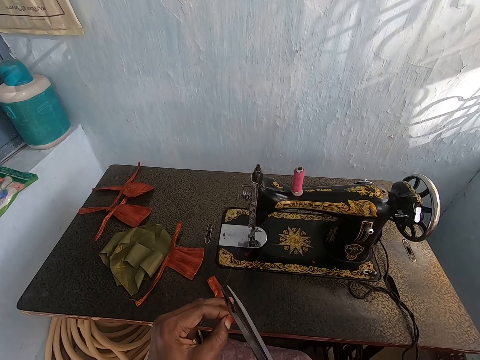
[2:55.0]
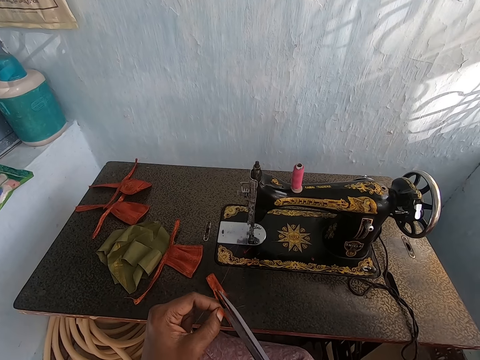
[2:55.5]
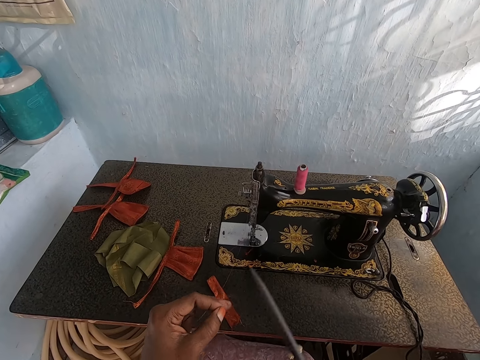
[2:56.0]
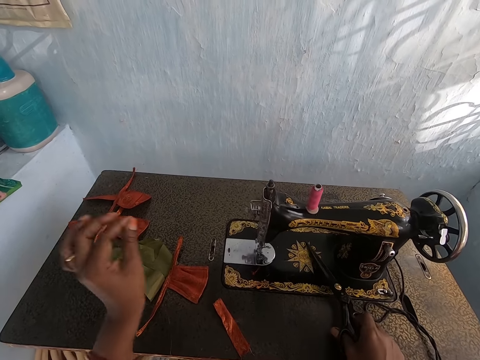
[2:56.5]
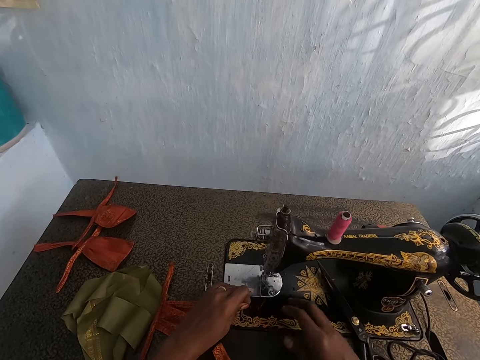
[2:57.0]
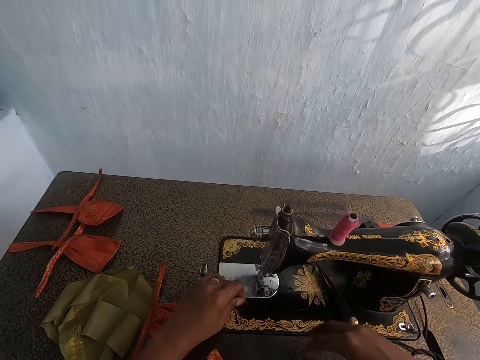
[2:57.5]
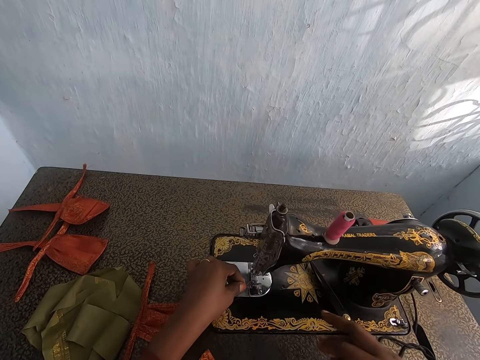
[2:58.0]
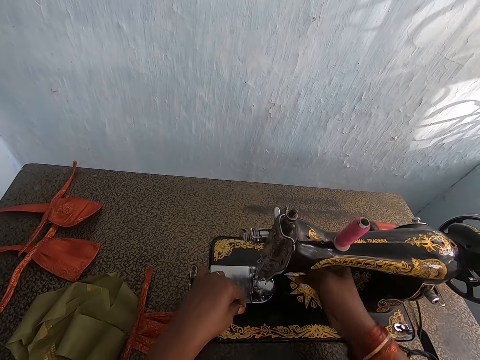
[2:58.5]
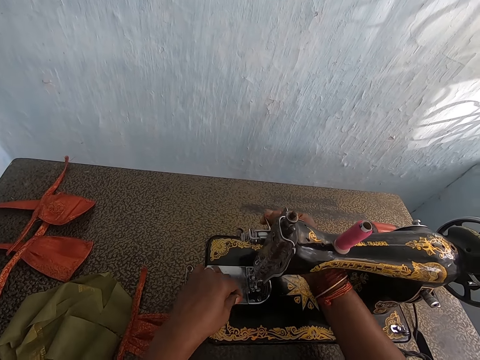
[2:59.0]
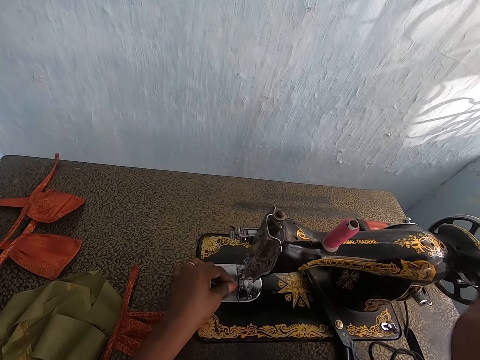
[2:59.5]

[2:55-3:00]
The camera wearer cuts the thread from the fabric with the pair of scissors in her right hand. She drops the pair of scissors on the sewing machine with her right hand. She dusts the sewing machine with her right hand. She lowers the presser bar lifter on the sewing machine with her right hand.

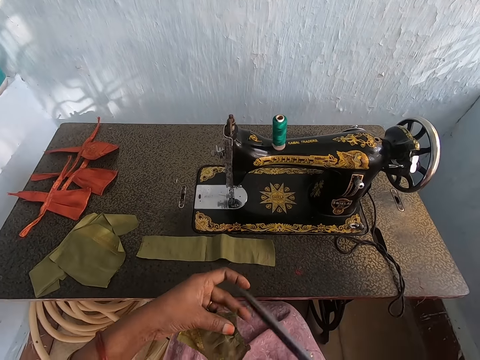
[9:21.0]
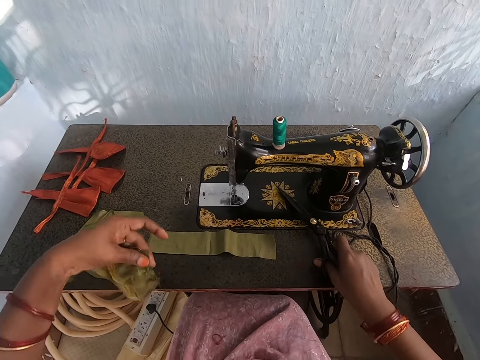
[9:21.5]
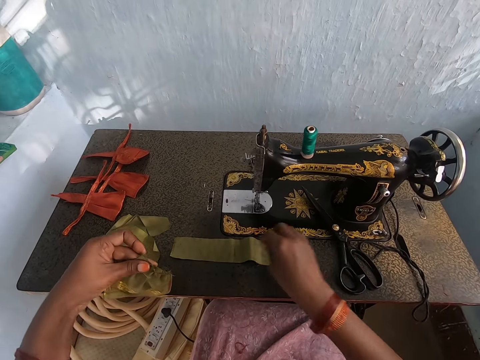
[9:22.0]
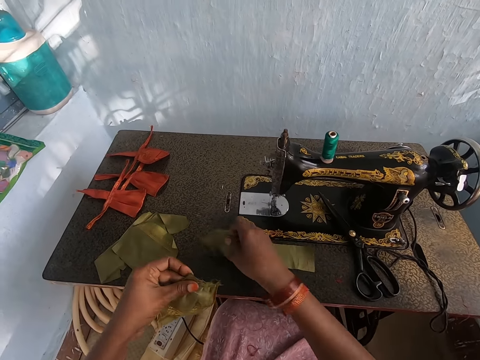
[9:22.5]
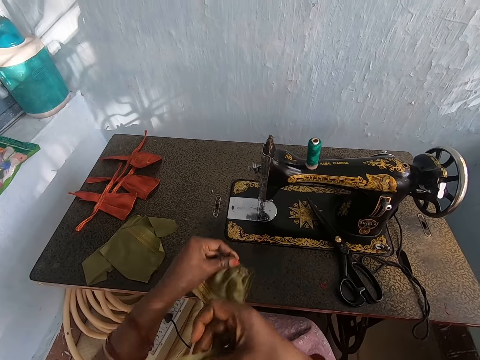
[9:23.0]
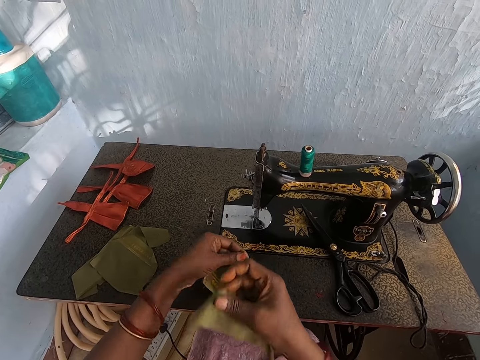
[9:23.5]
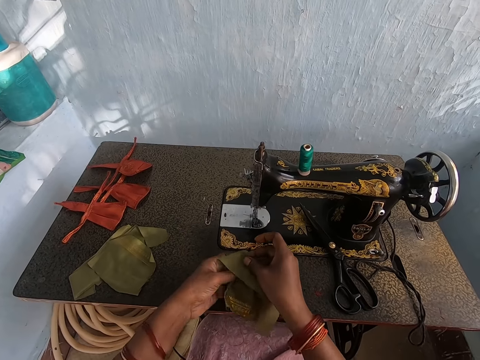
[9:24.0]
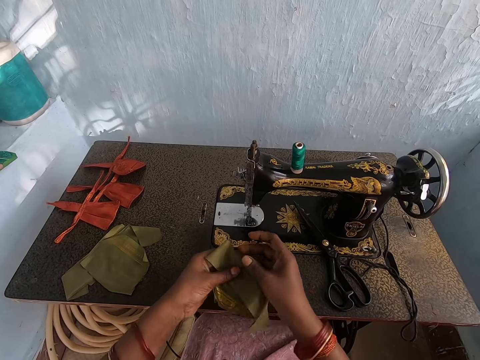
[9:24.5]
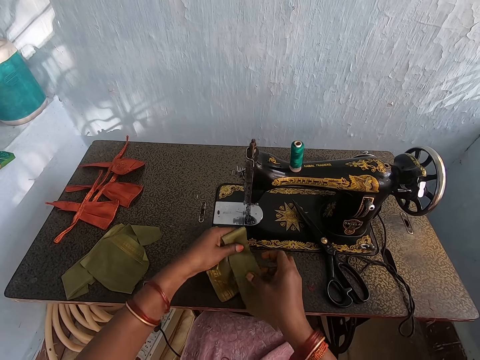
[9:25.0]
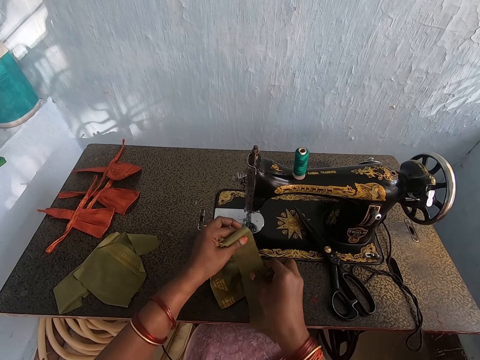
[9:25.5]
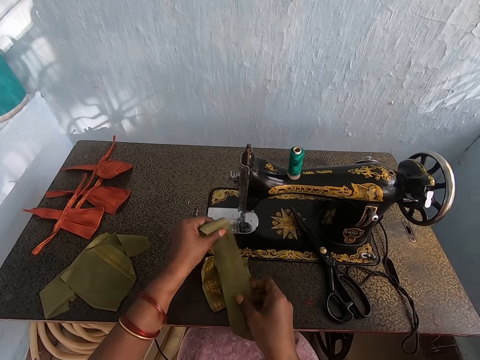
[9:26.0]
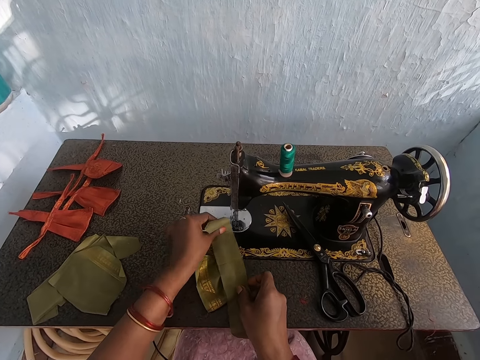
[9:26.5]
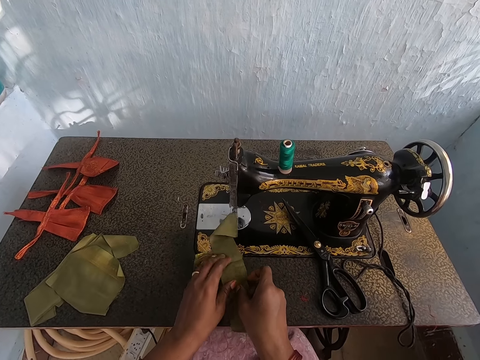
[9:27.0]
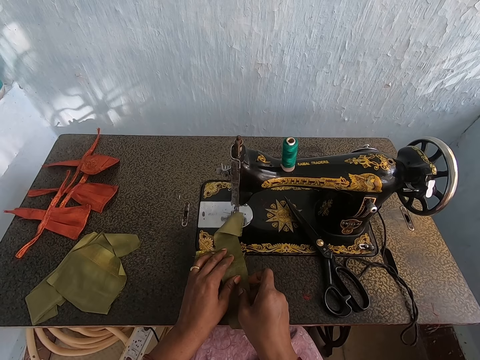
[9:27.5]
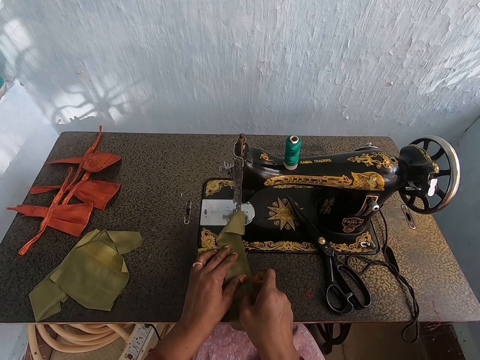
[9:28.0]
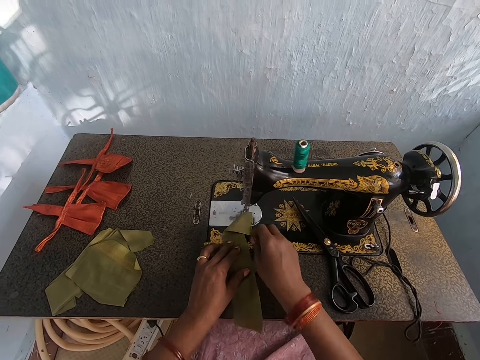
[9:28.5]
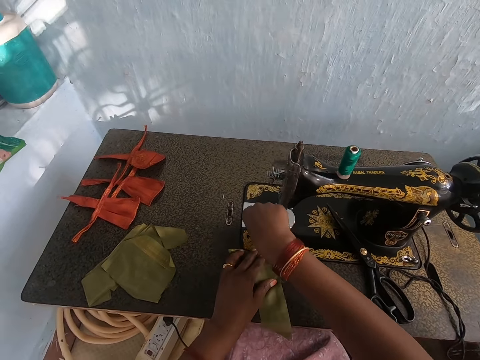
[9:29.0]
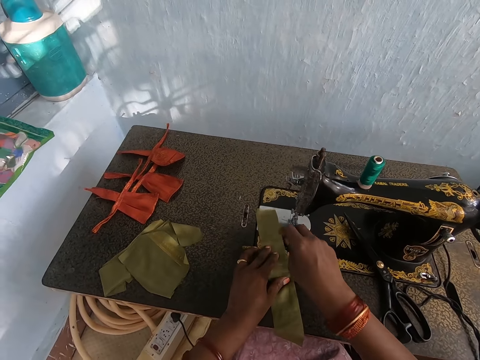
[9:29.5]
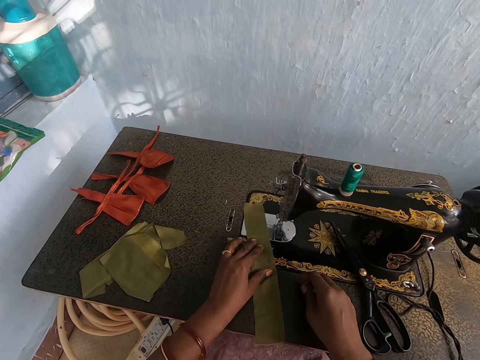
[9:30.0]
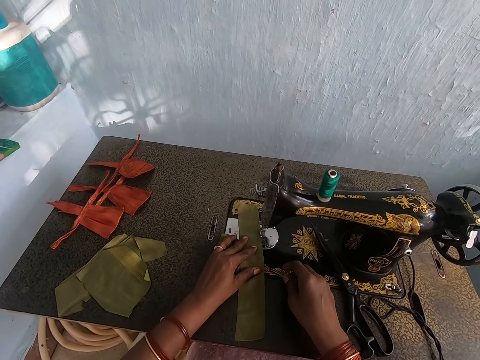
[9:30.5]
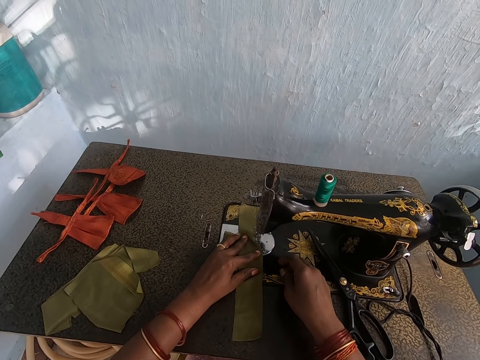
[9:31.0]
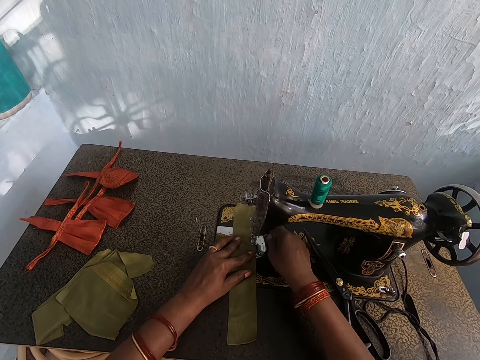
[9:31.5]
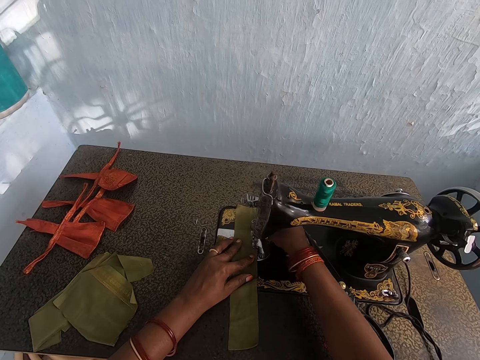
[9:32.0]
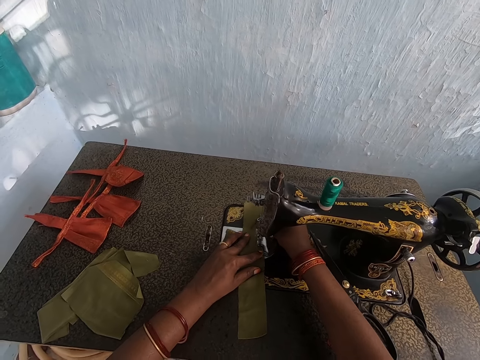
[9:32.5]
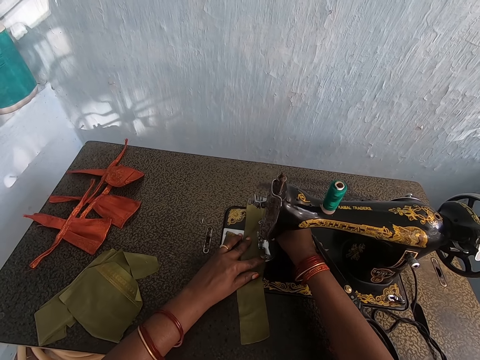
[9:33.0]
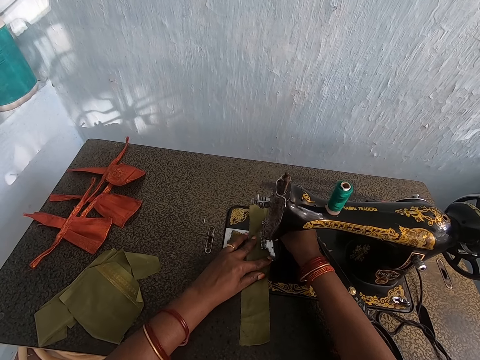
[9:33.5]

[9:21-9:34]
The camera wearer drops the pair of scissors on the sewing machine with her right hand. She picks up the fabric on the table with her right hand. She joins the pieces of cloth. She holds the fabric with both hands. She drops one fabric in her left hand on the sewing machine. She aligns the fabric in her hands with the fabric on the sewing machine. She sets the fabrics under the presser foot of the sewing machine with both hands.

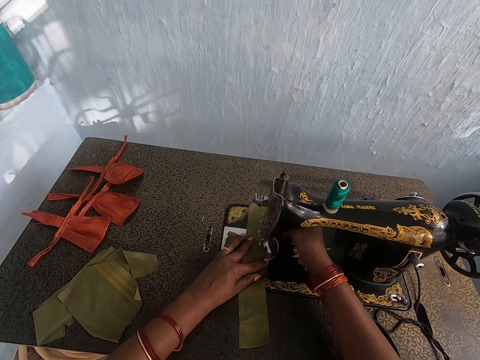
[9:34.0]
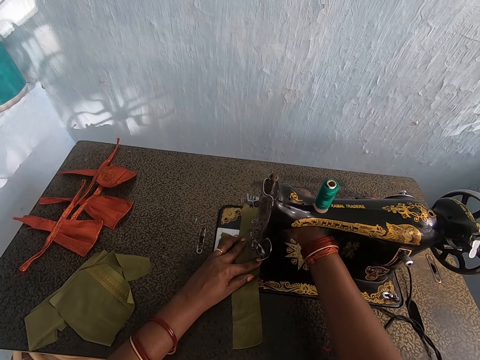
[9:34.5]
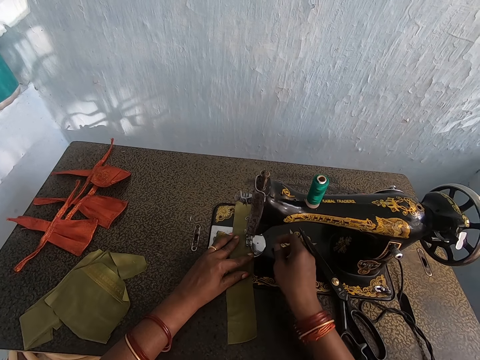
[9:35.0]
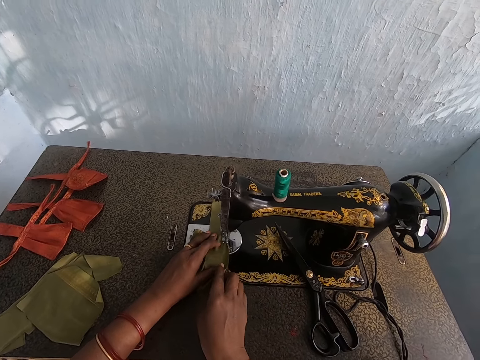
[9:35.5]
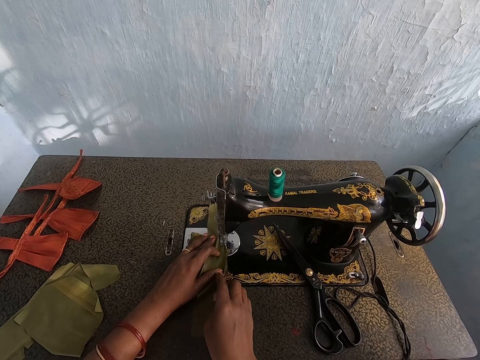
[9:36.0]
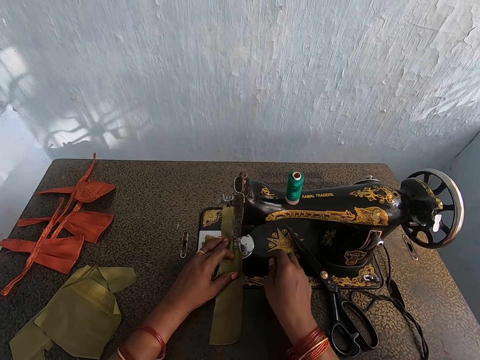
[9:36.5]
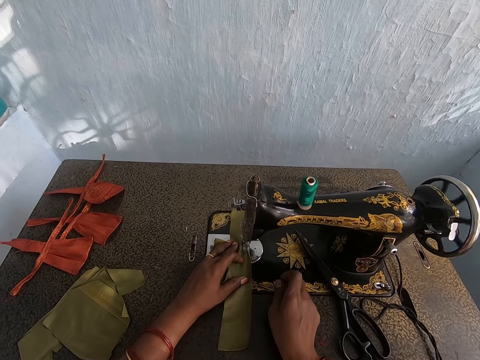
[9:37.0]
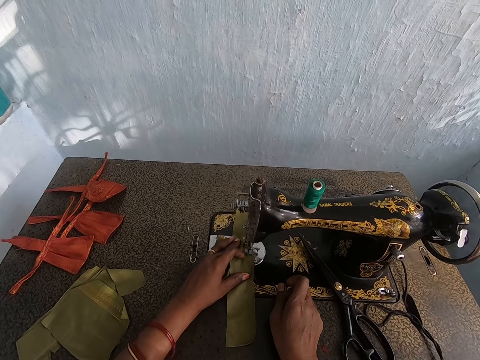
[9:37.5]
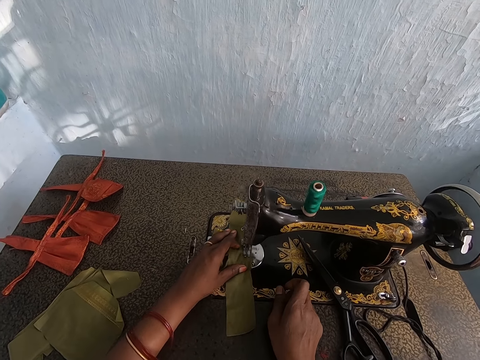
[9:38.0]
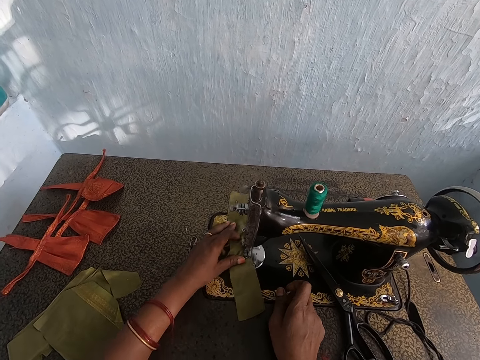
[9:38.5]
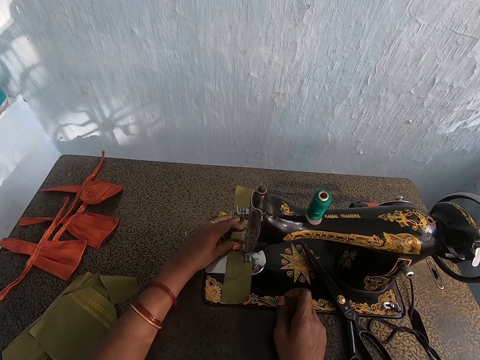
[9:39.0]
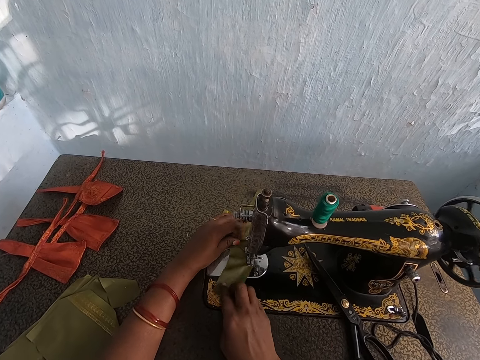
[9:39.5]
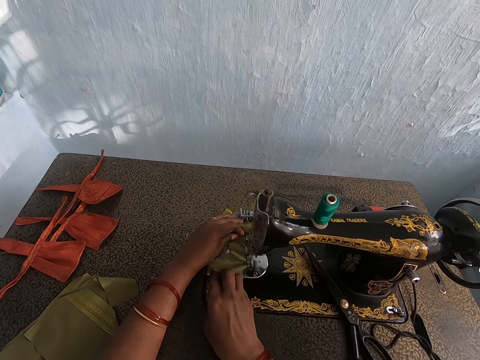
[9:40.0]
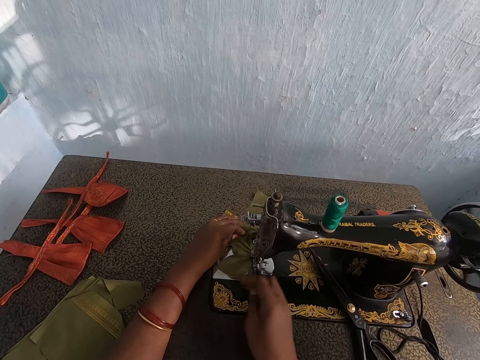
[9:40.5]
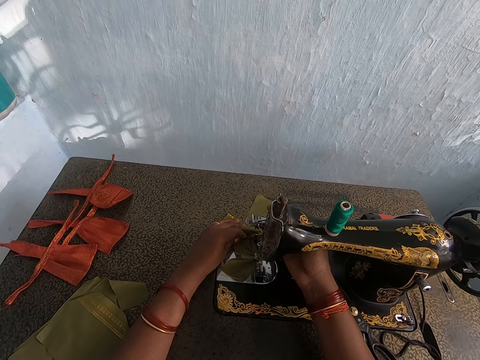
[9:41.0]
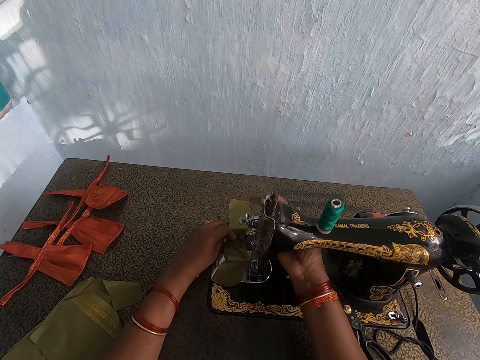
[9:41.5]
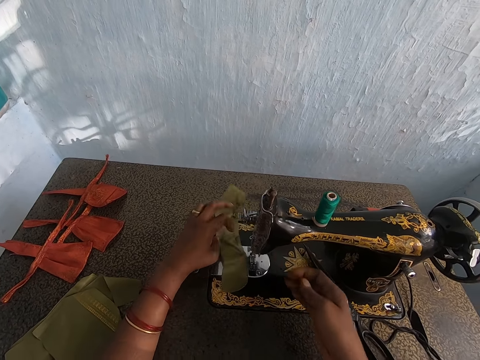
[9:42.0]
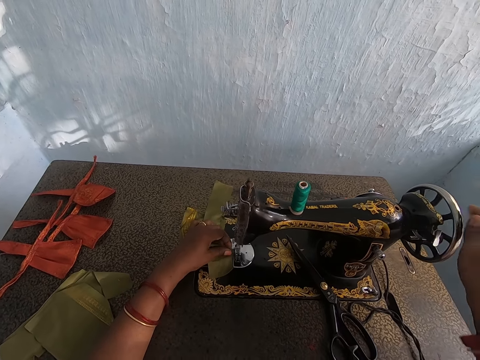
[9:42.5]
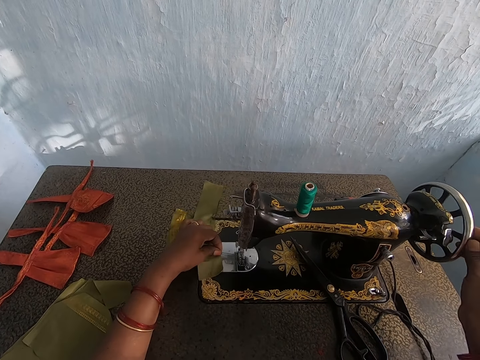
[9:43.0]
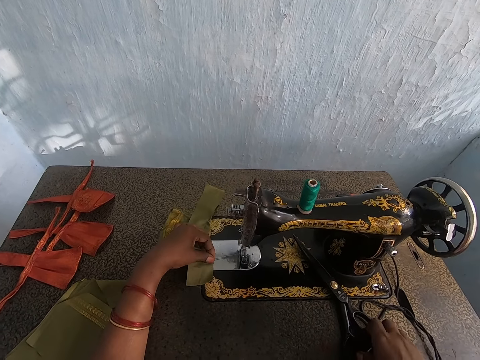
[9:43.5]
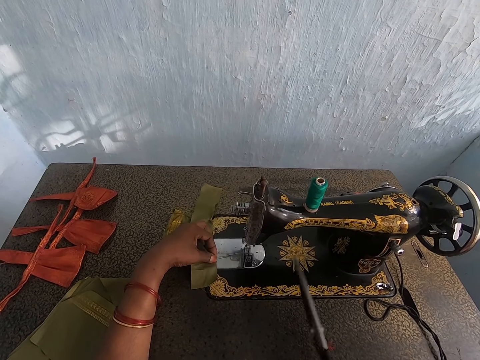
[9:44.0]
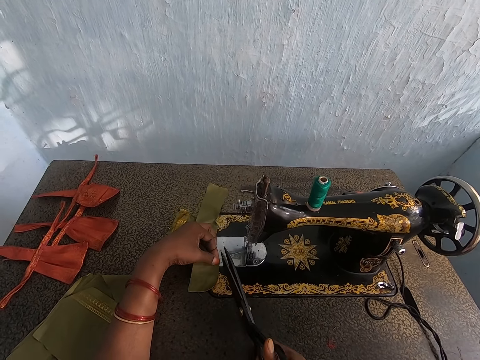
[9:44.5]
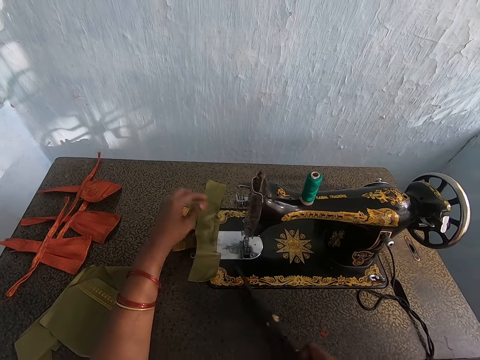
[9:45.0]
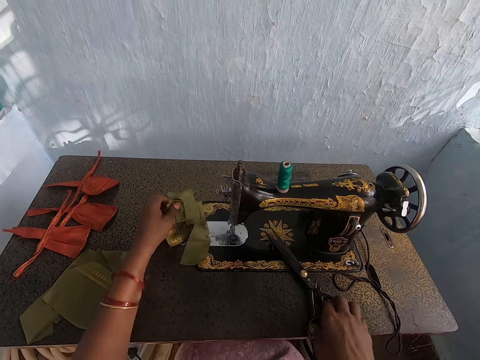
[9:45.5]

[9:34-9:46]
The camera wearer lowers the presser bar lifter on the sewing machine with her right hand. She sews the fabrics on the sewing machine with her left hand. She shifts the fabric with her right hand. She raises the presser bar lifter on the sewing machine with her right hand. She turns the balance wheel of the sewing machine with her right hand. She picks up the pair of scissors from the sewing machine with her right hand. She cuts a thread from the fabric with the pair of scissors in her right hand. She drops the pair of scissors on the sewing machine with her right hand. She removes the fabric on the sewing machine with her left hand.
